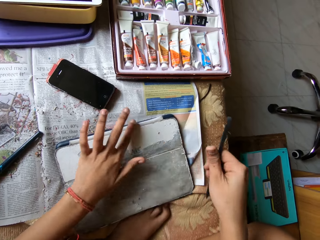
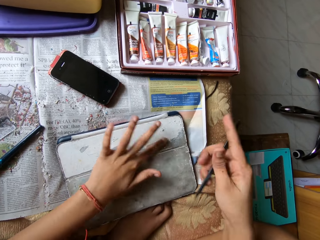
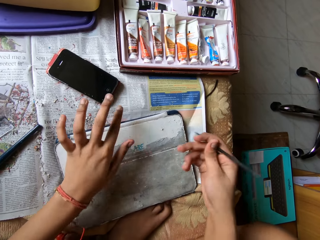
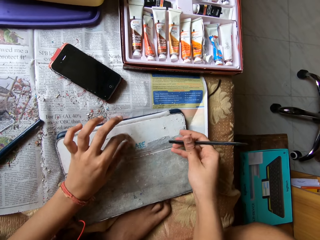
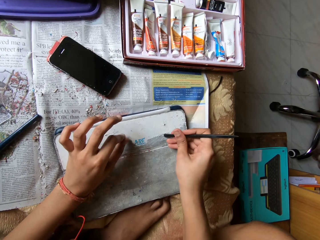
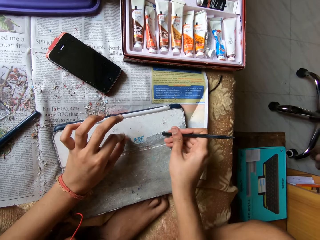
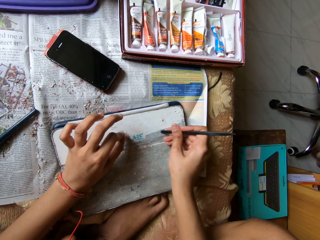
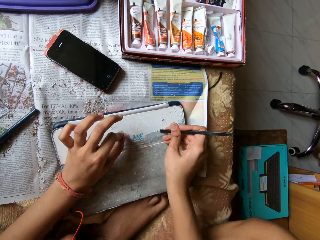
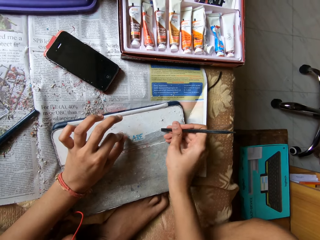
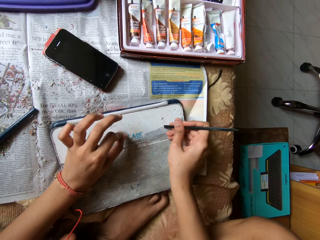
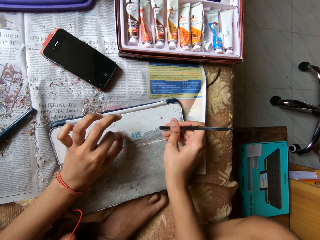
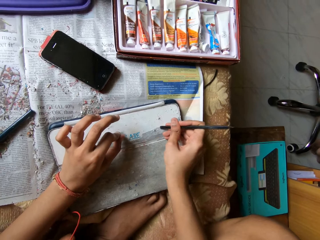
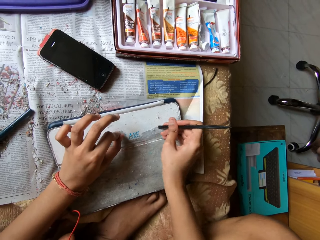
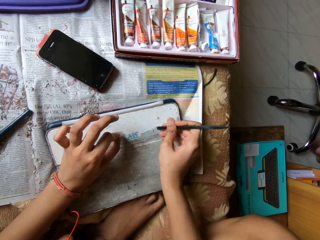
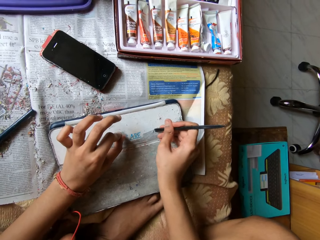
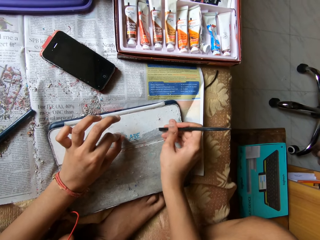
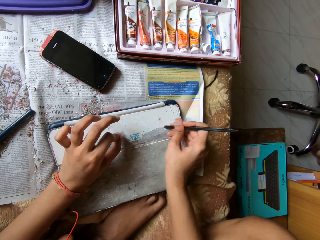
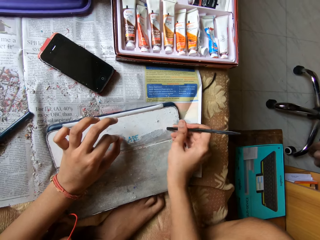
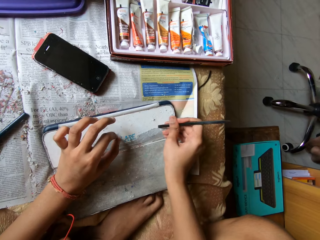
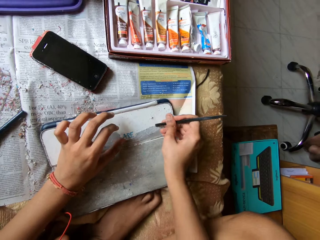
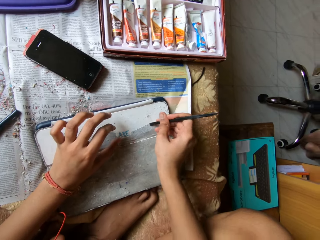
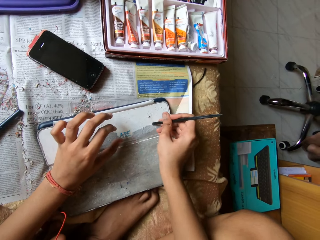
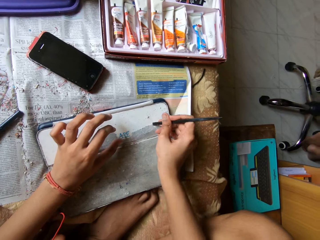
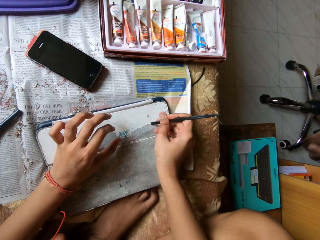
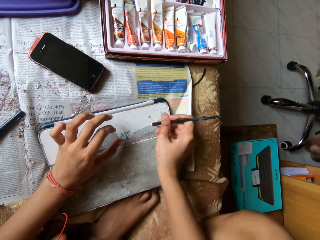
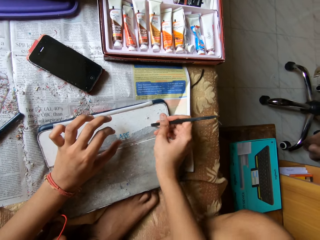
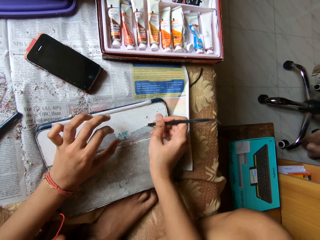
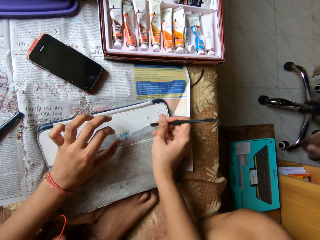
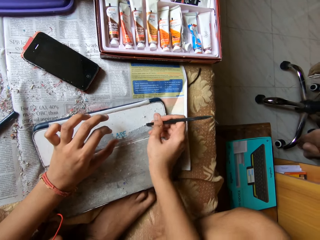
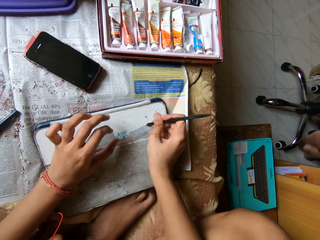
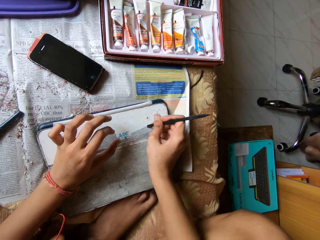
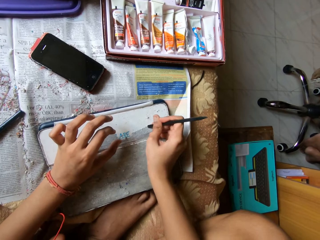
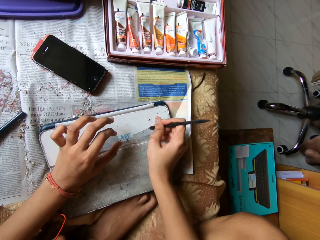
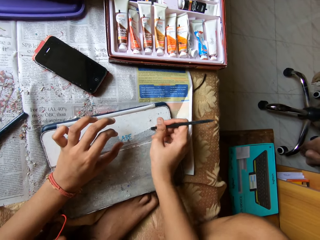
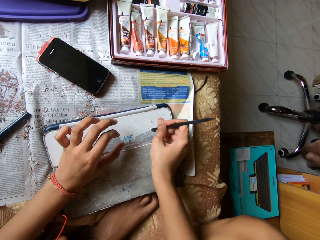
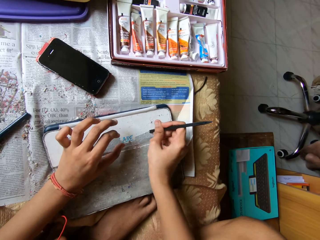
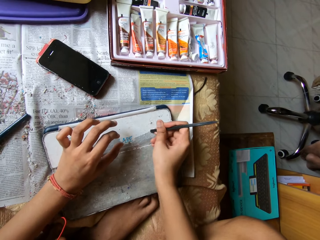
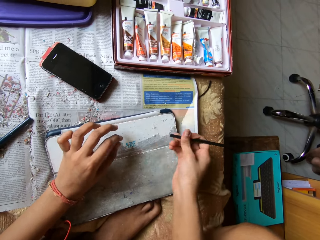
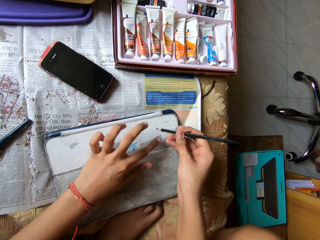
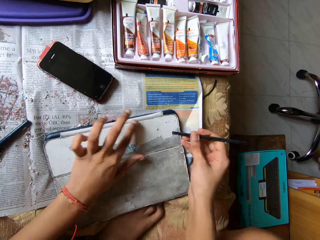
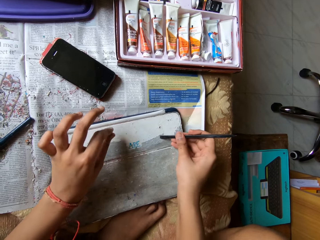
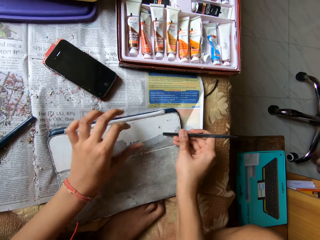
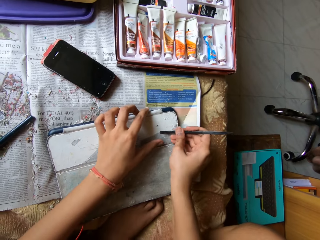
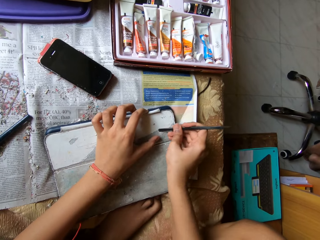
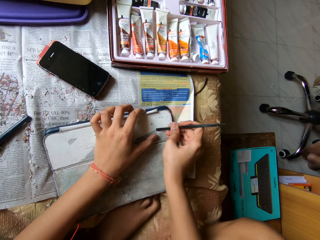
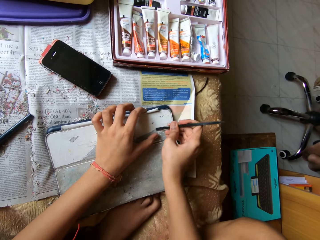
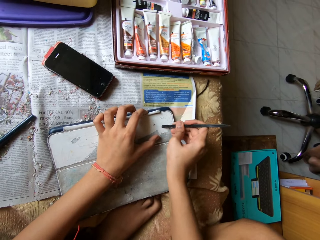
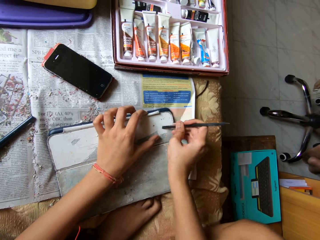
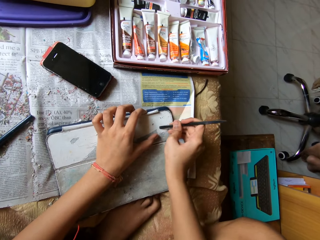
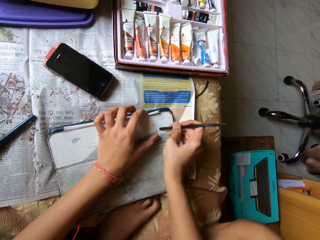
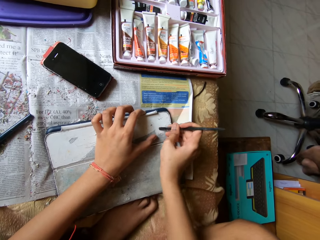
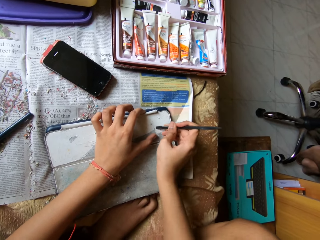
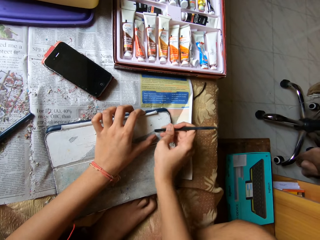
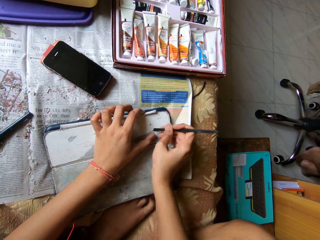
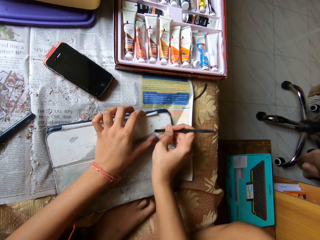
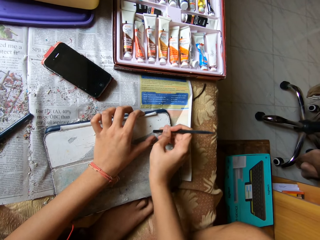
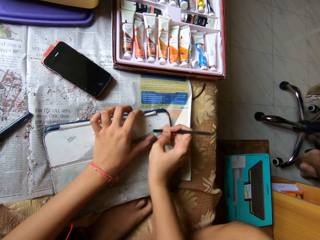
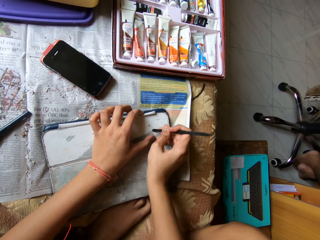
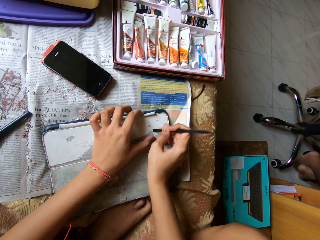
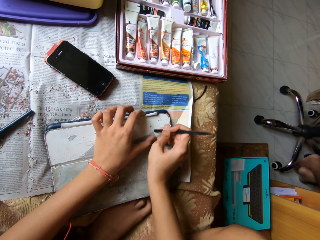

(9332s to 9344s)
The camera wearer wipes the tablet pouch on the bed with her left hand. She places her left hand on the tablet pouch on the bed. She scrapes the tablet pouch on the bed with the scraper pen in her right hand. She wipes the tablet pouch on the bed with her left hand. She scrapes the tablet pouch on the bed with the scraper pen in her right hand. She places her left hand on the tablet pouch on the bed.

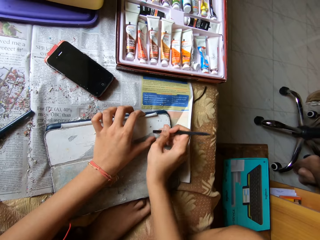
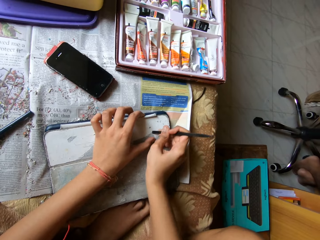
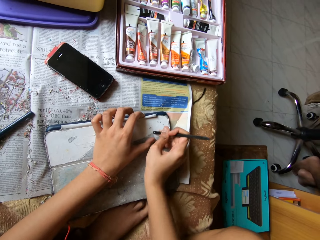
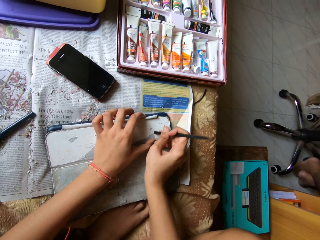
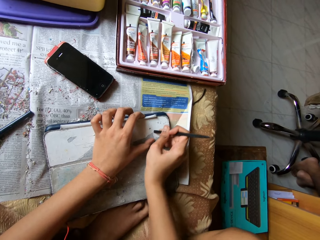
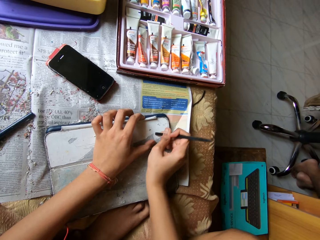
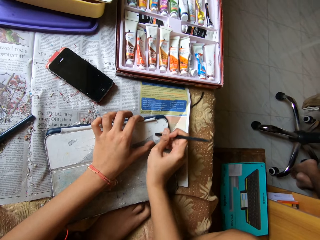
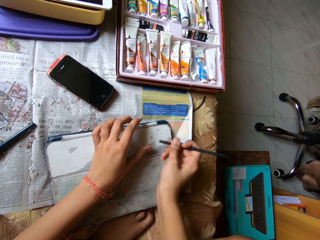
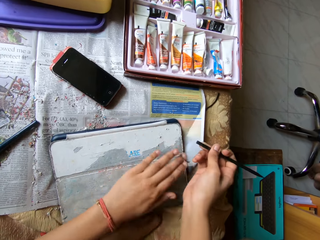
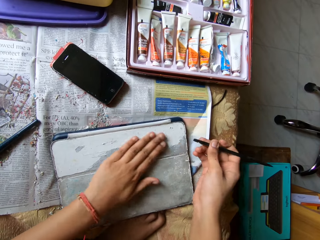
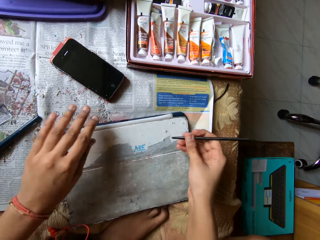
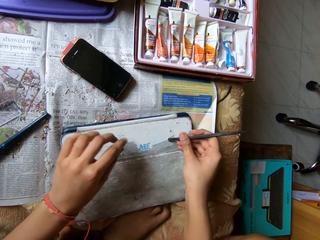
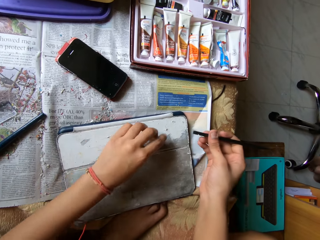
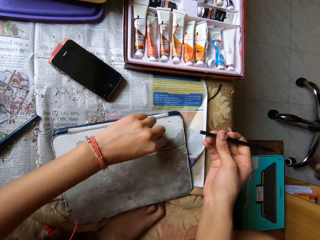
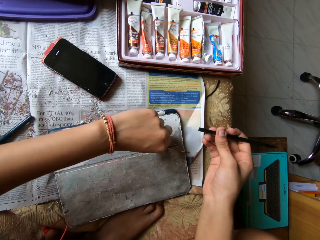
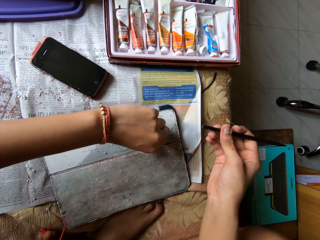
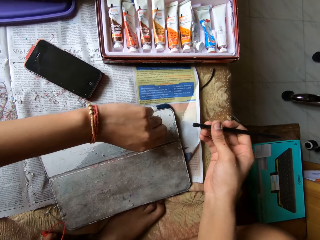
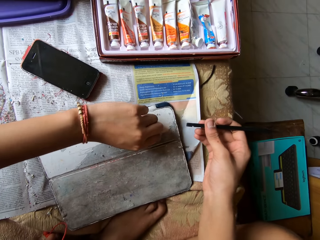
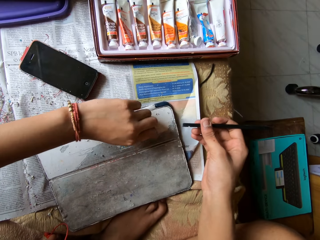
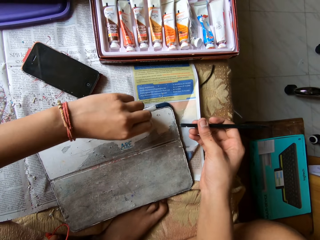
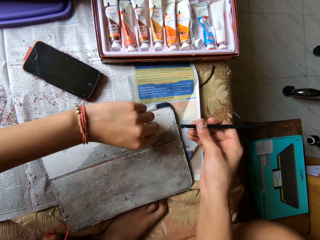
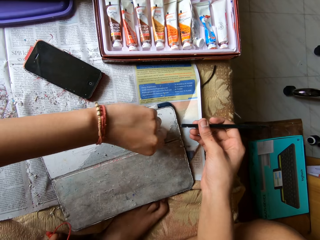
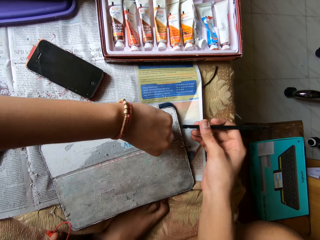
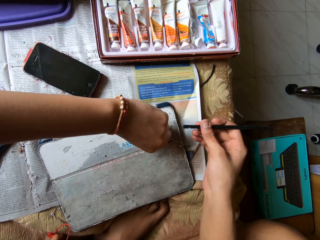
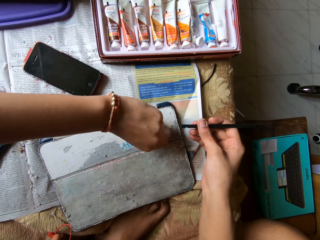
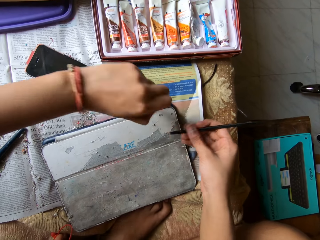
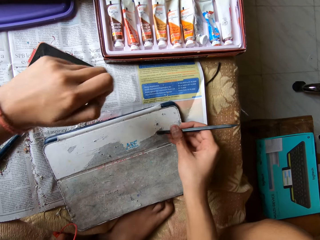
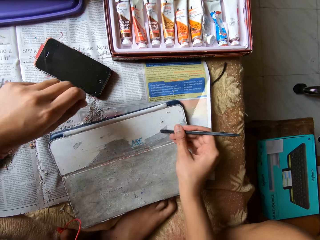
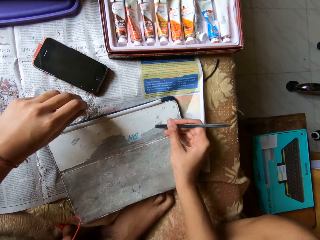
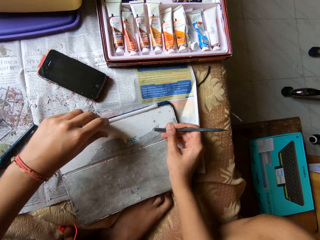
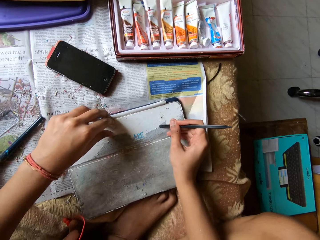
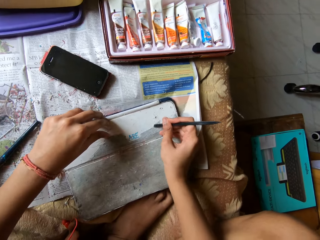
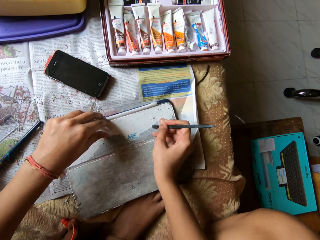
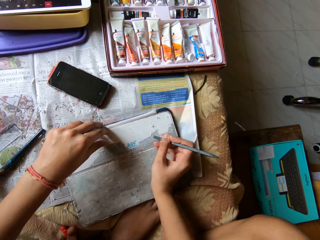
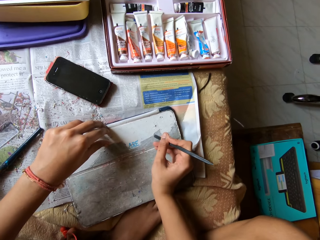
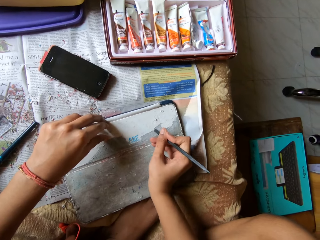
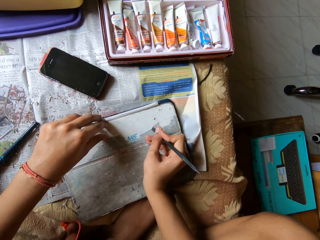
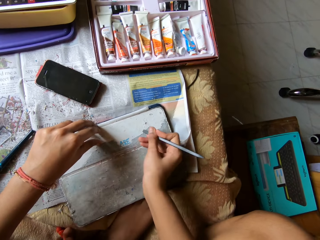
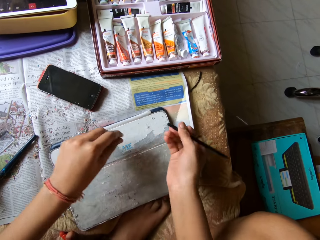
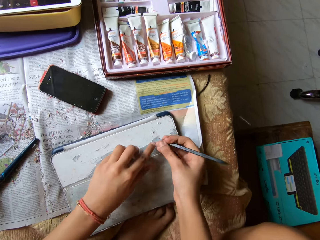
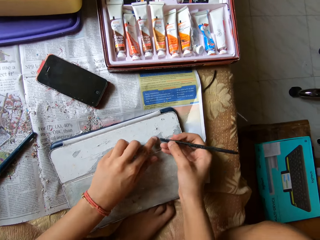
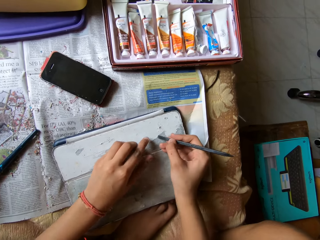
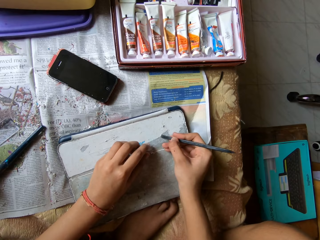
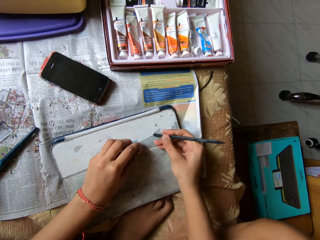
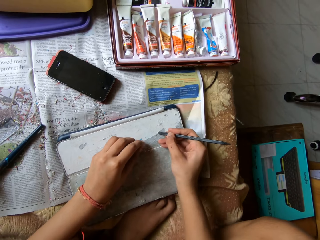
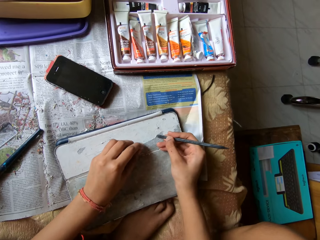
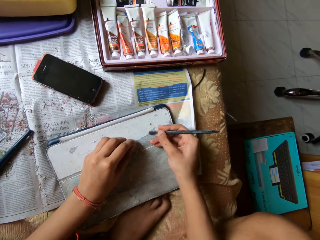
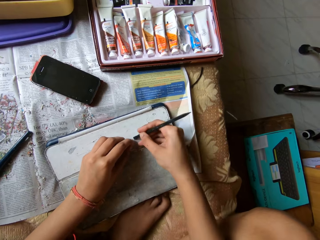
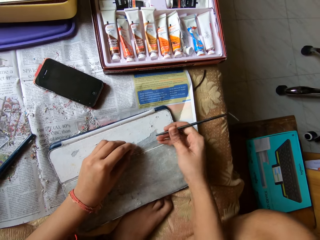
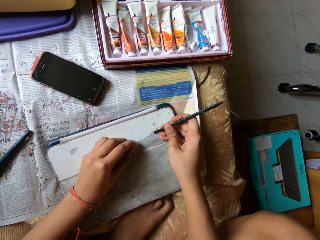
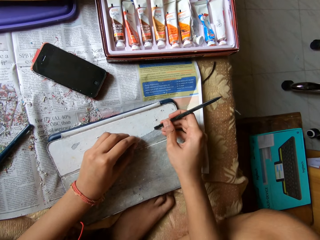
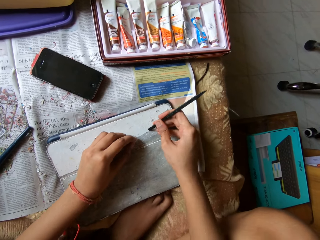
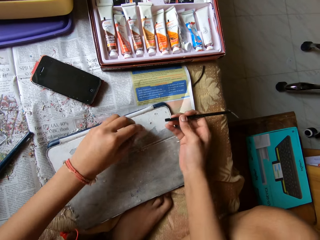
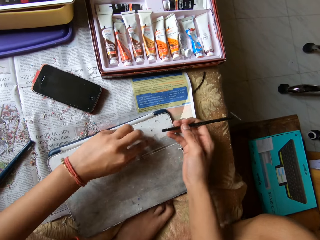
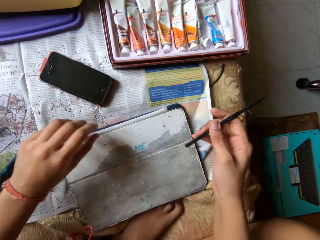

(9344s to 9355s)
The camera wearer wipes the tablet pouch on the bed with her left hand. She pulls off the cover peels. She scrapes the tablet pouch on the bed with her left hand. She places her left hand on the tablet pouch on the bed. She scrapes the tablet pouch on the bed with the scraper pen in her right hand.
